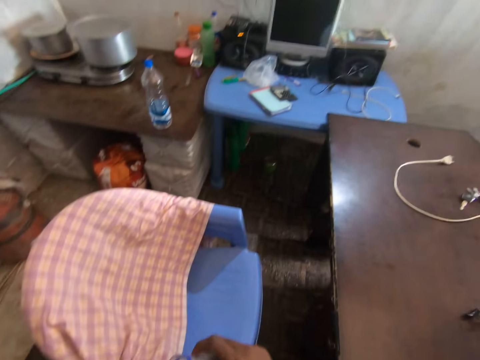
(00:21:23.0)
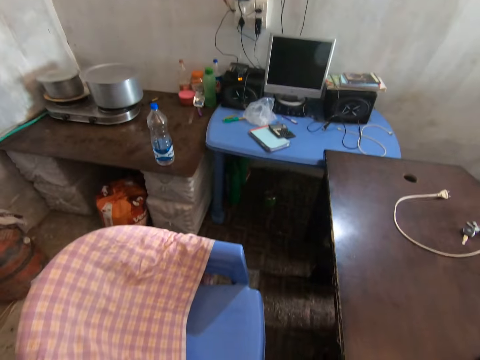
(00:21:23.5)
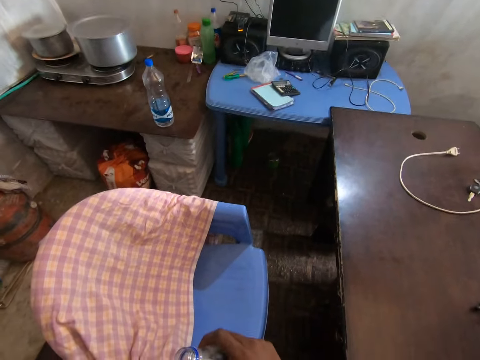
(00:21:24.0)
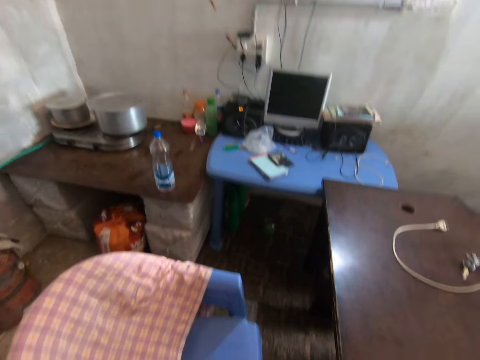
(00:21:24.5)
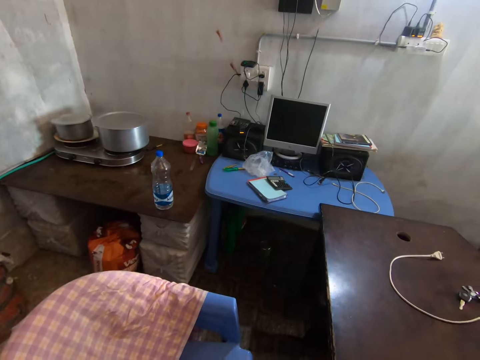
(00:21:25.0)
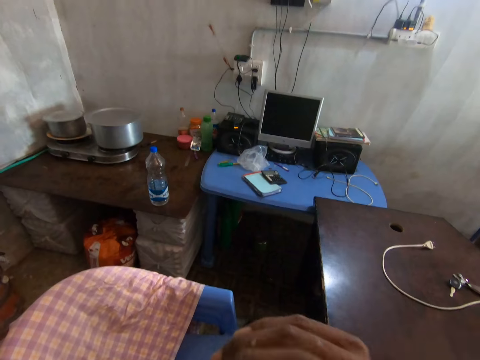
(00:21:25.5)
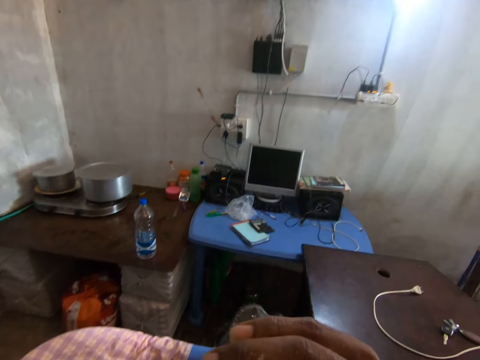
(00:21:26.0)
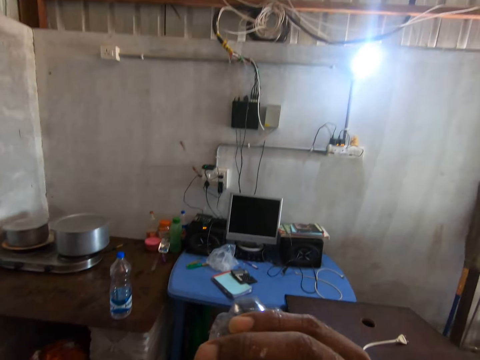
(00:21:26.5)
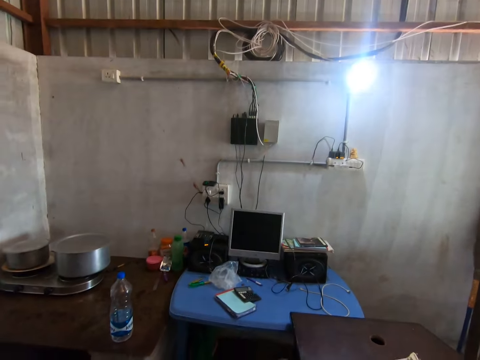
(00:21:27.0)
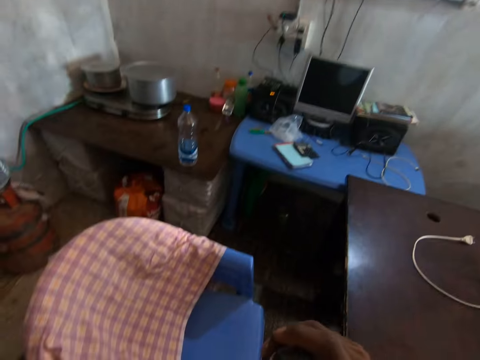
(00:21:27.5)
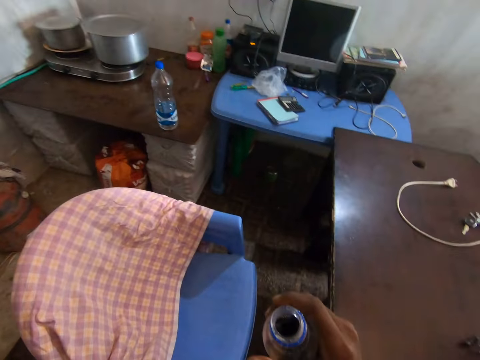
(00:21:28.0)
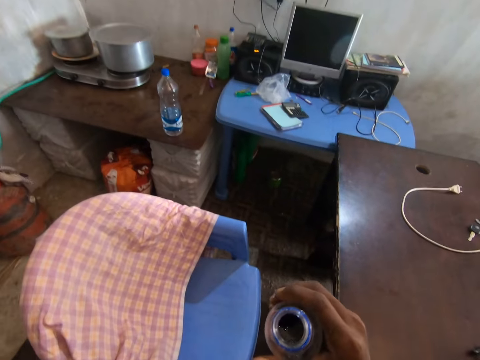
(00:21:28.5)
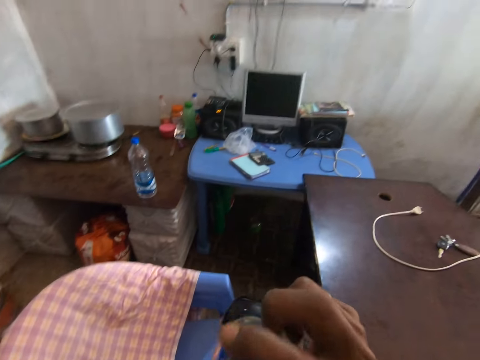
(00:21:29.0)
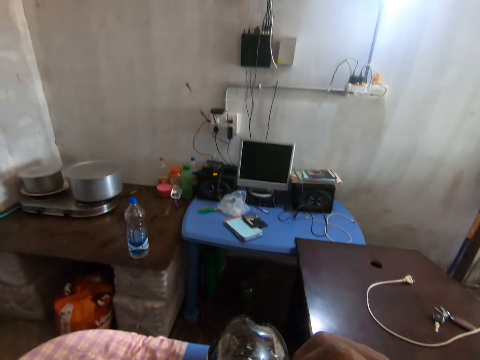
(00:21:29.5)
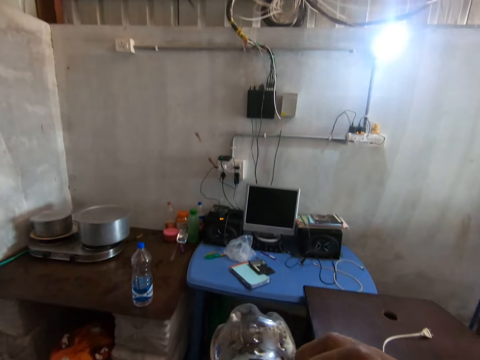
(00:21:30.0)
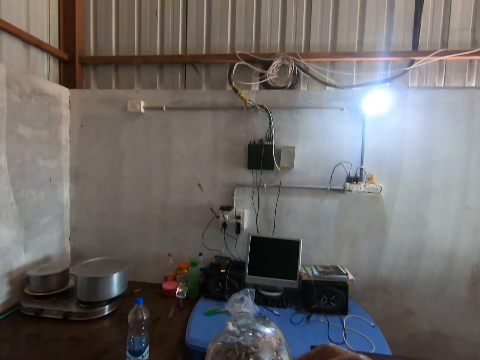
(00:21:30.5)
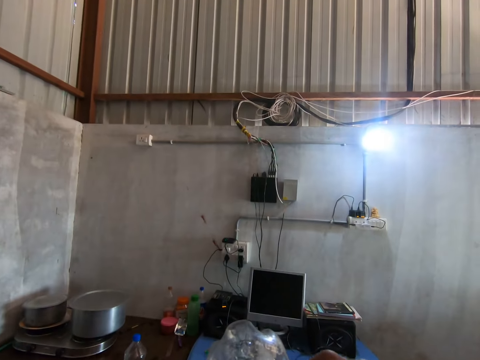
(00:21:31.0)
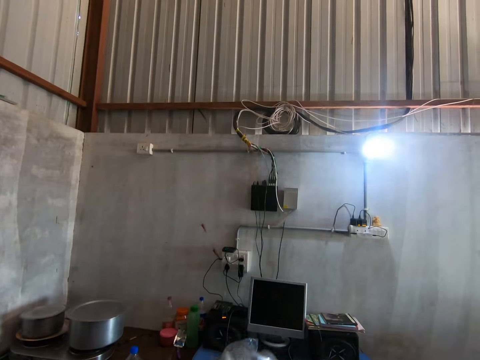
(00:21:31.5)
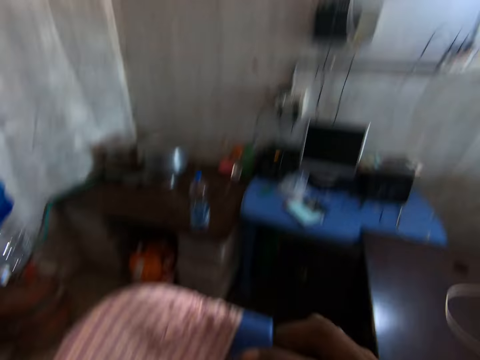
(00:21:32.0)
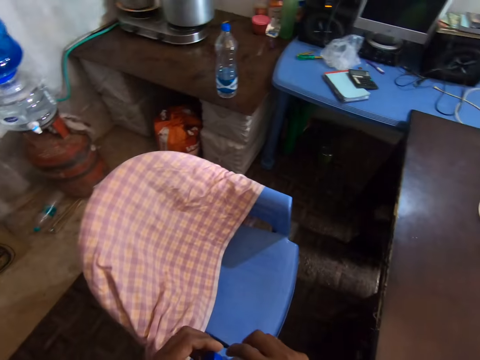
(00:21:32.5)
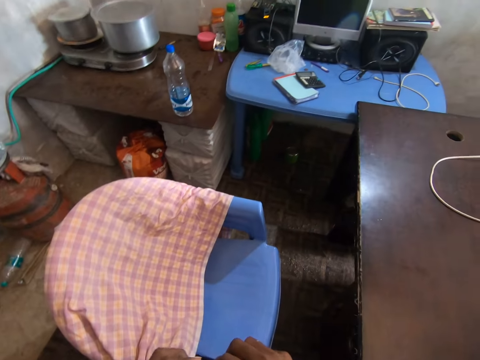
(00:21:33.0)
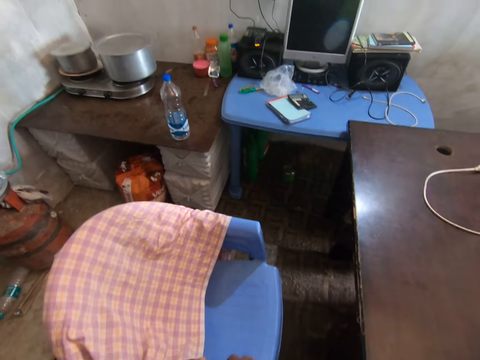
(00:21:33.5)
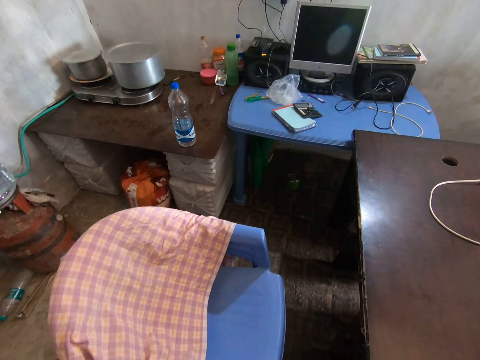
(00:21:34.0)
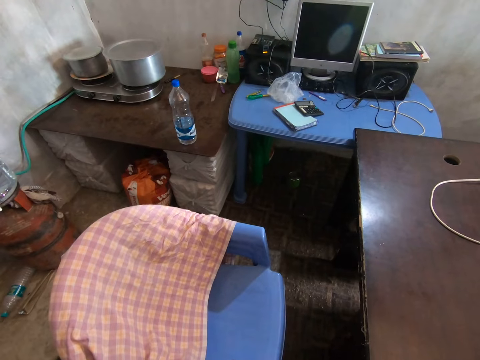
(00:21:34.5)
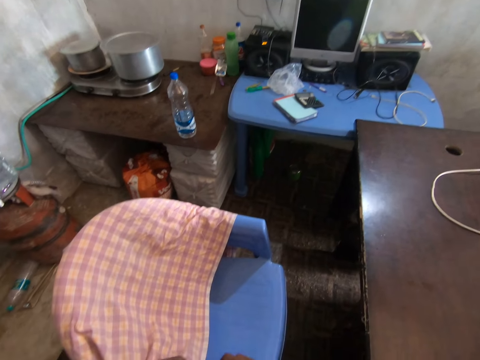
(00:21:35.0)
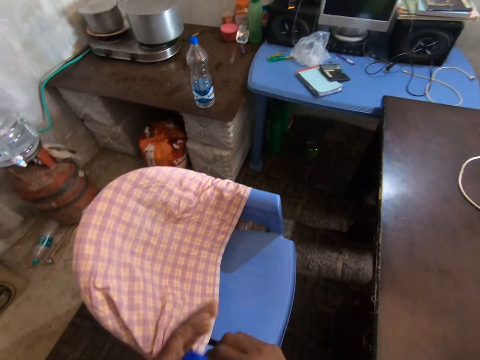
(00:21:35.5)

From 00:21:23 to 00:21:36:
The camera wearer drinks from the bottle of soda in his right hand. He stares at the room. He takes a drink. He closes the bottle of soda with the cover in his left hand. He stares at the room.

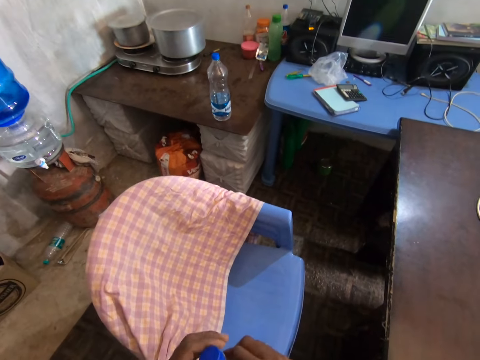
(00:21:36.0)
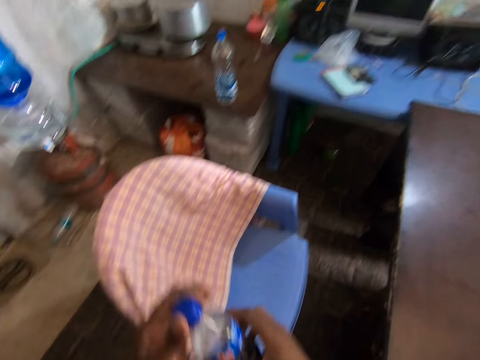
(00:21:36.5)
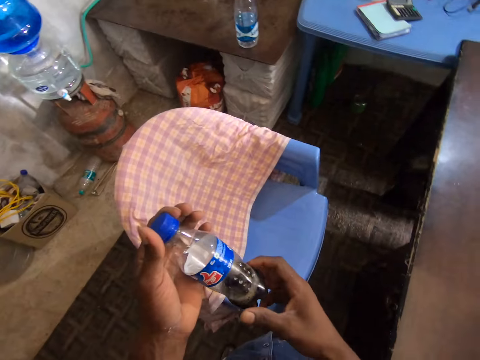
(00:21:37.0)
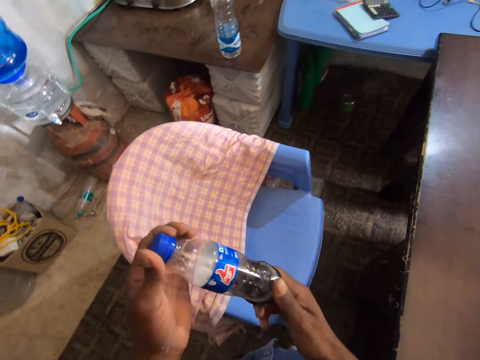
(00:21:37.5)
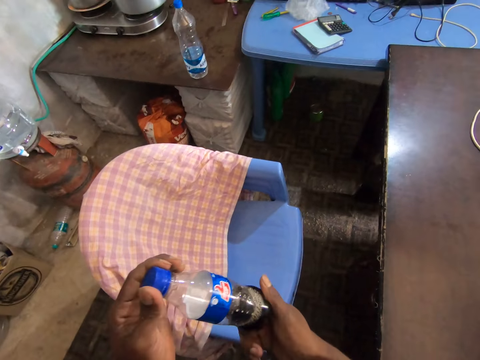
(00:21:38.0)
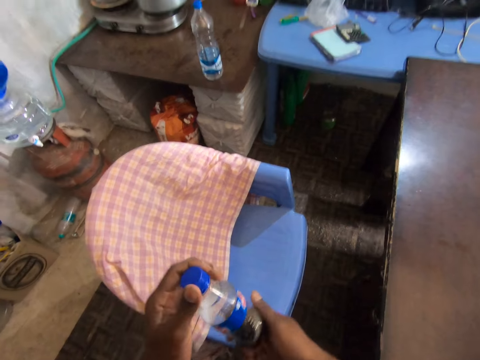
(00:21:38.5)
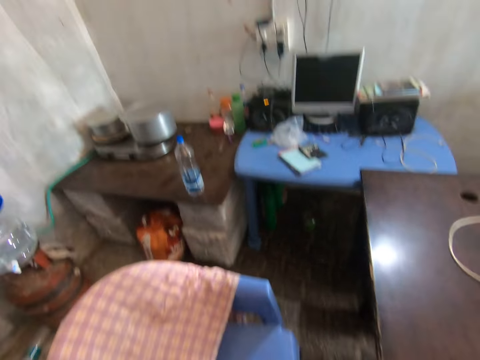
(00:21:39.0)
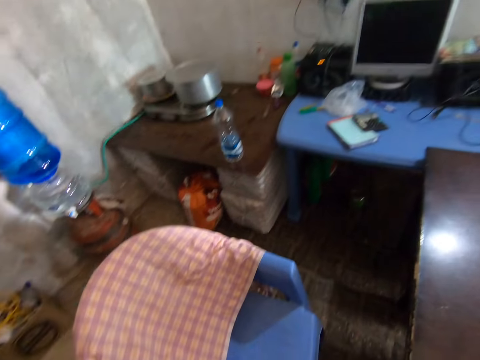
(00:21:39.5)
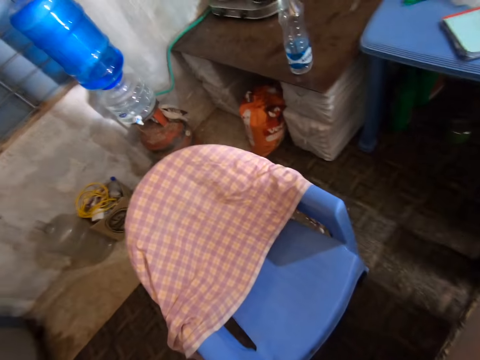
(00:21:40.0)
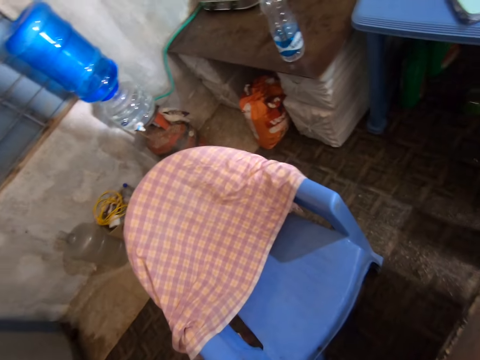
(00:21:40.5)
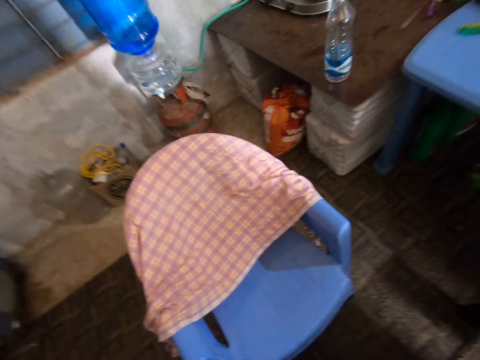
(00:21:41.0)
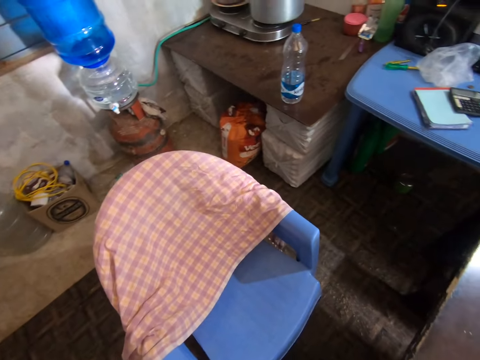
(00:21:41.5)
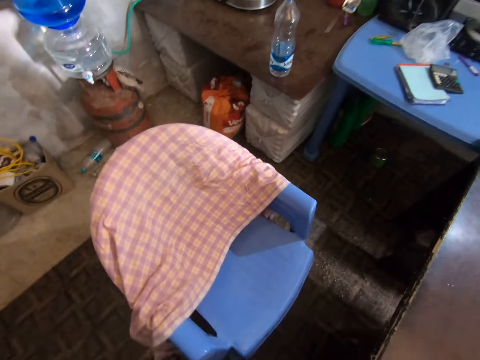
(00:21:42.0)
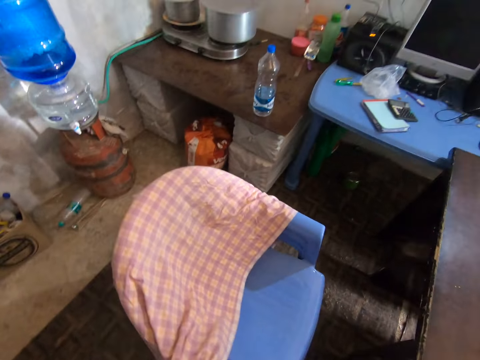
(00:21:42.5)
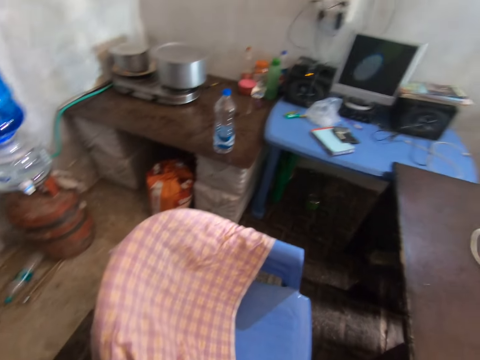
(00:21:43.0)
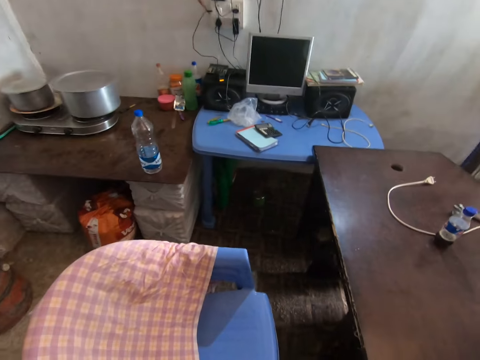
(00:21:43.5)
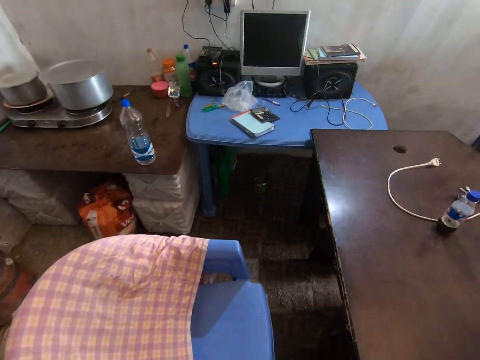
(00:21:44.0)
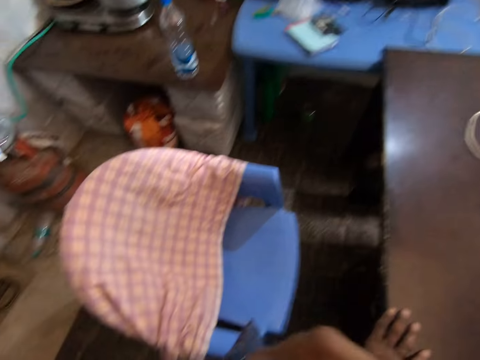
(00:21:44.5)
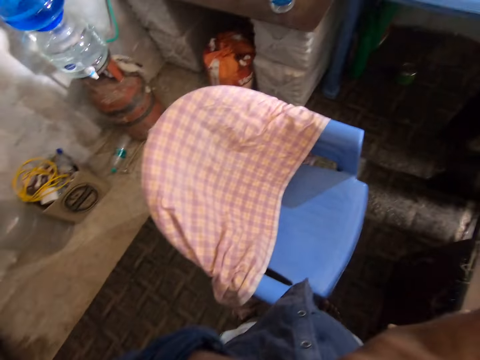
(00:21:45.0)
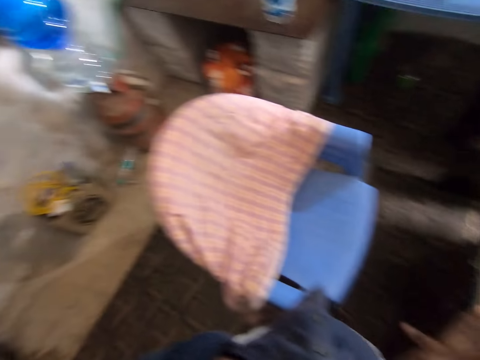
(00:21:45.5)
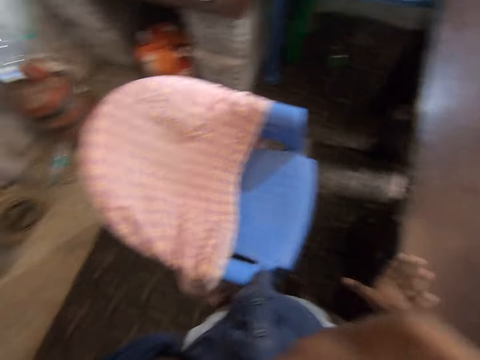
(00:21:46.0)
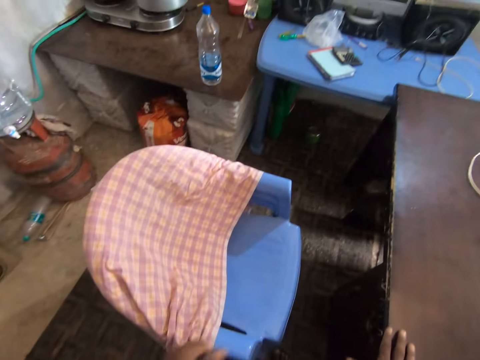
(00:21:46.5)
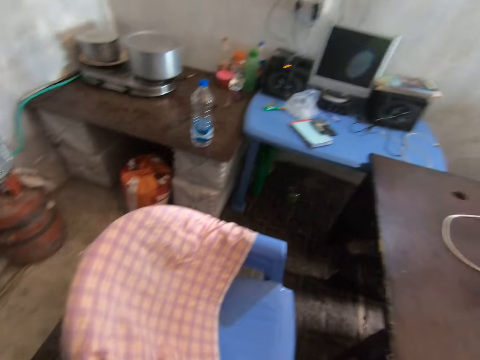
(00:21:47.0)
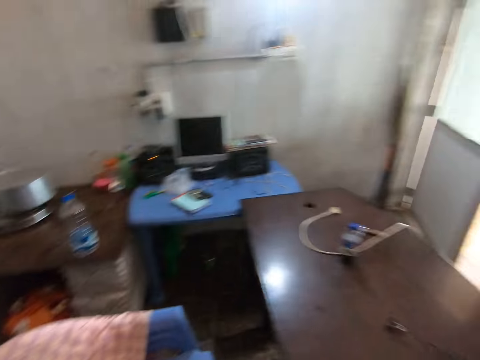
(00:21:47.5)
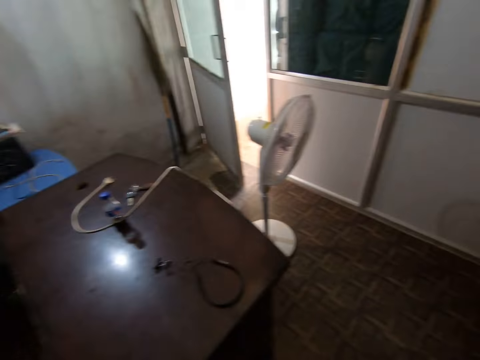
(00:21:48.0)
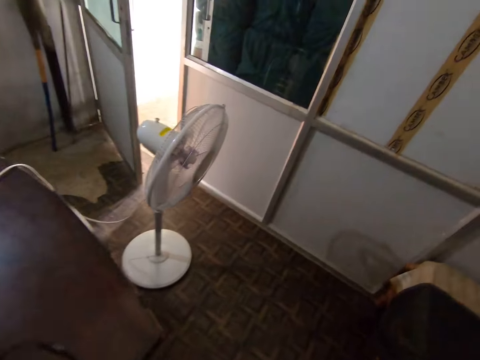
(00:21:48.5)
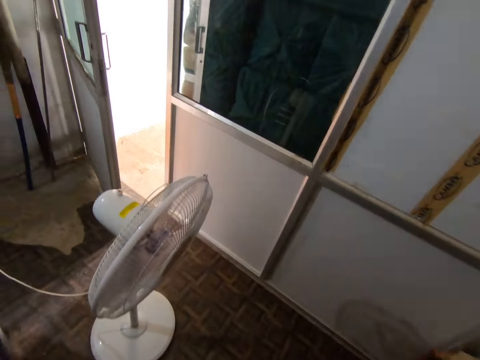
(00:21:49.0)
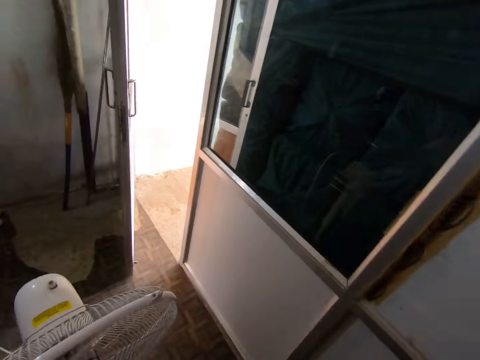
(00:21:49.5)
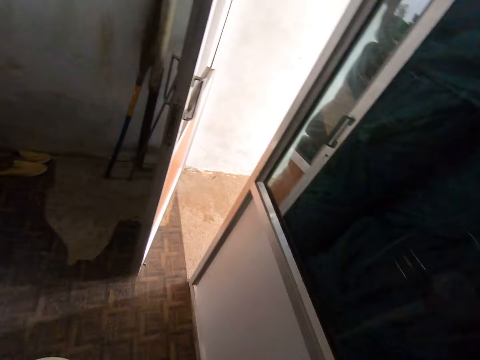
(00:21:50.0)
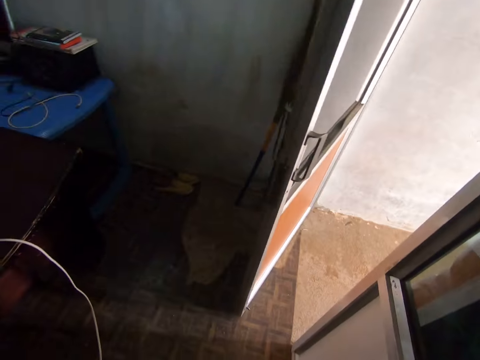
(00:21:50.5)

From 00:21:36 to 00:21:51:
The camera wearer stares at the bottle. He stares at the room. He touches his face with his left hand. He stares at the room.
